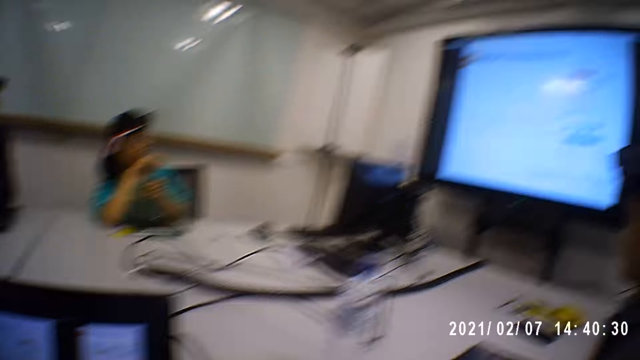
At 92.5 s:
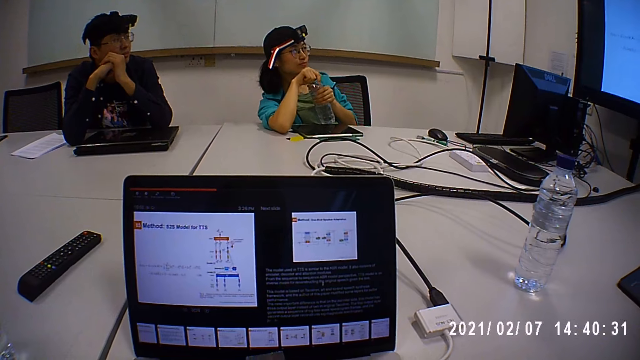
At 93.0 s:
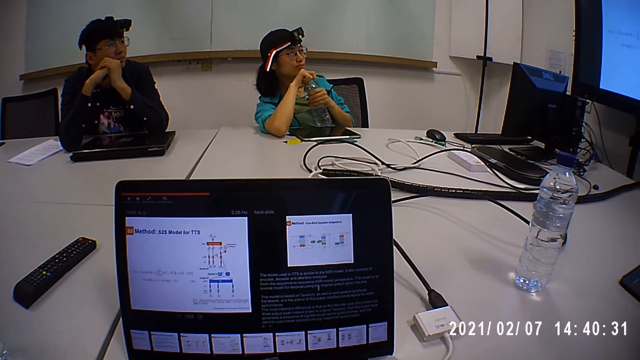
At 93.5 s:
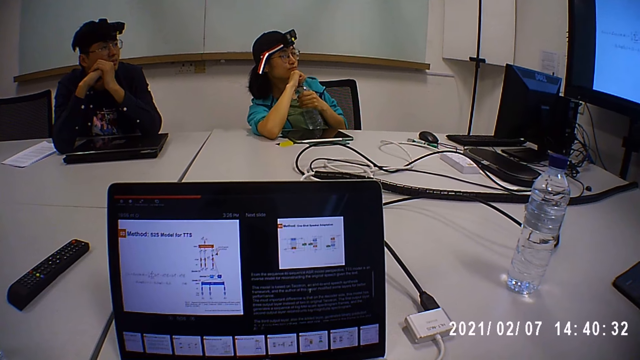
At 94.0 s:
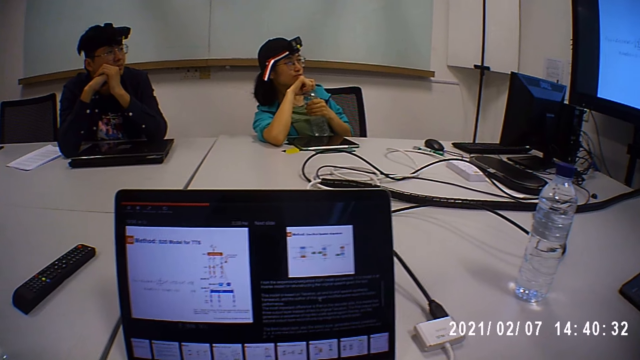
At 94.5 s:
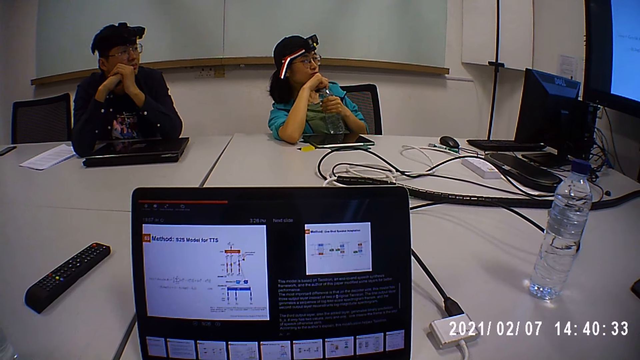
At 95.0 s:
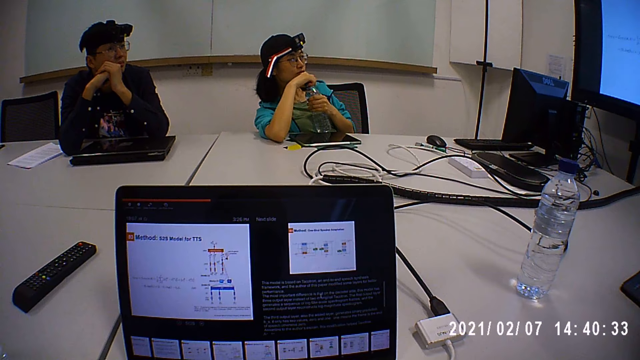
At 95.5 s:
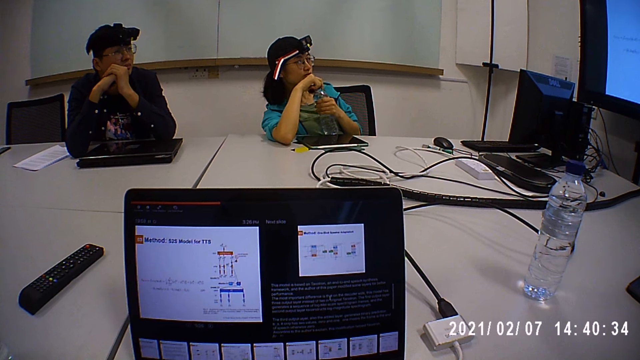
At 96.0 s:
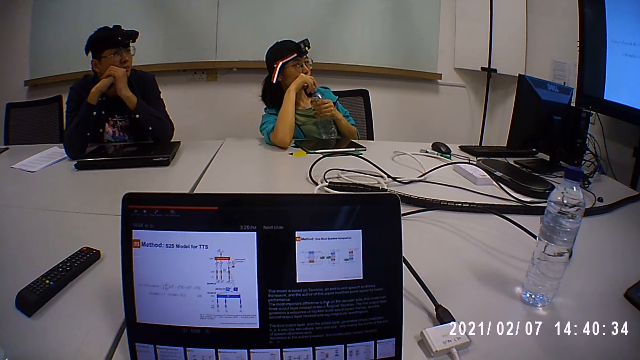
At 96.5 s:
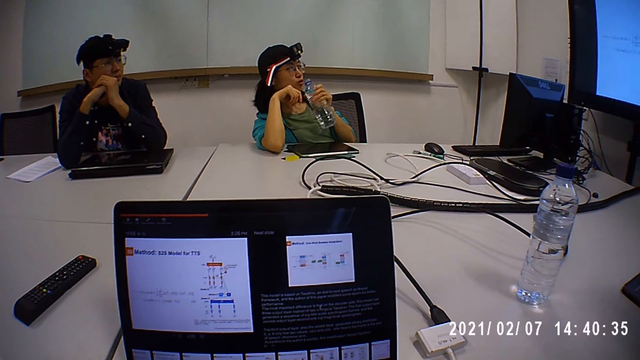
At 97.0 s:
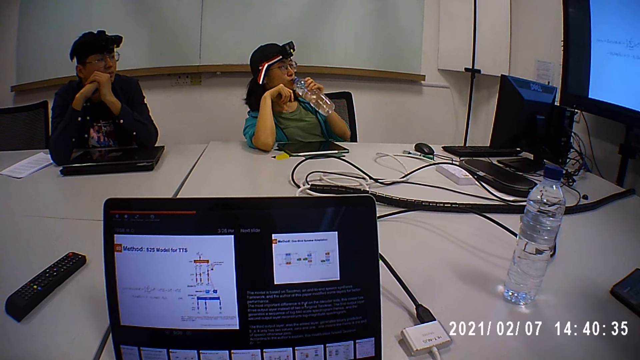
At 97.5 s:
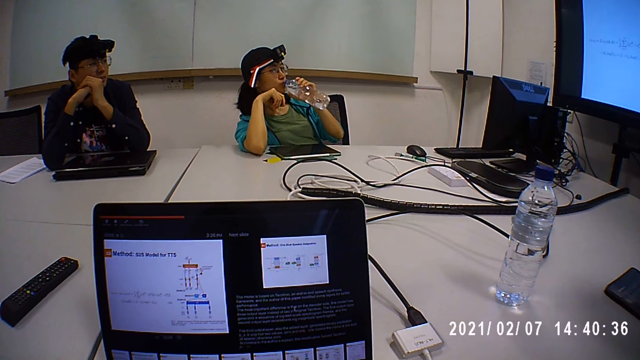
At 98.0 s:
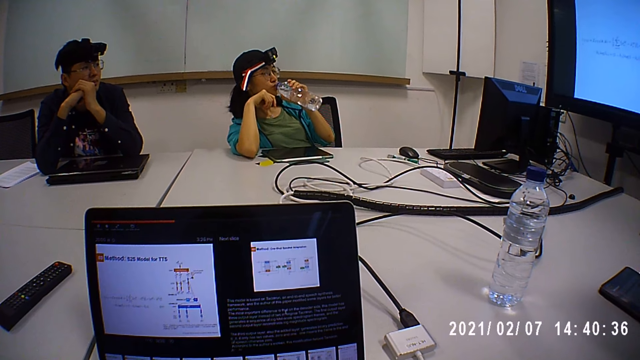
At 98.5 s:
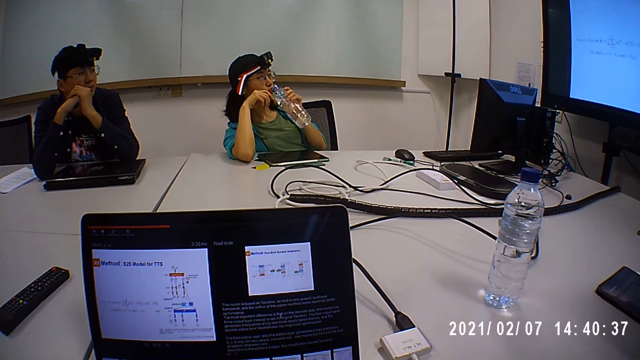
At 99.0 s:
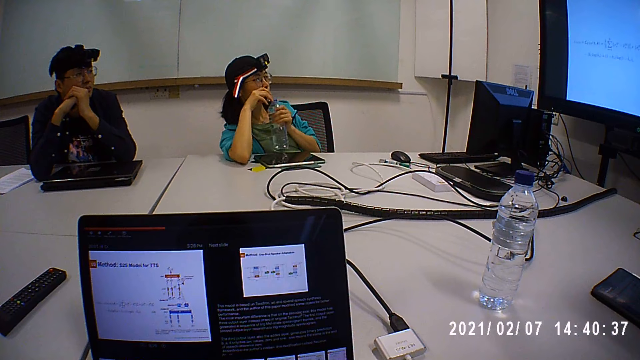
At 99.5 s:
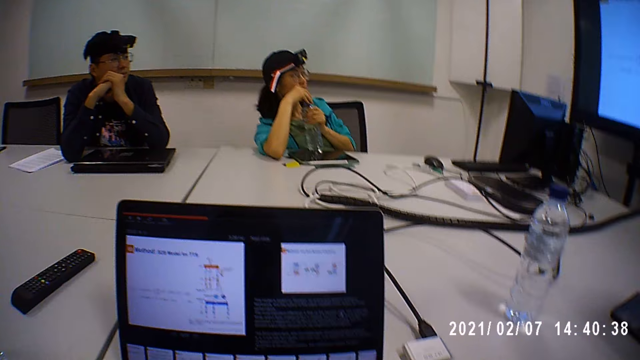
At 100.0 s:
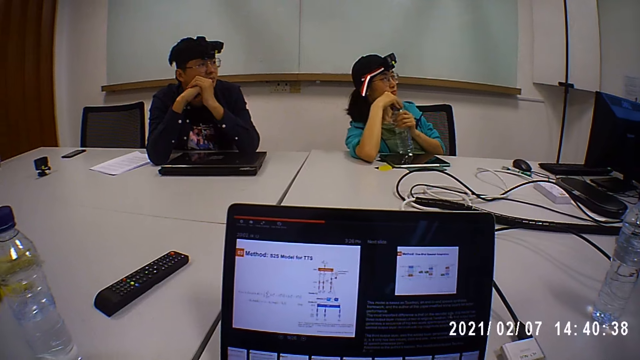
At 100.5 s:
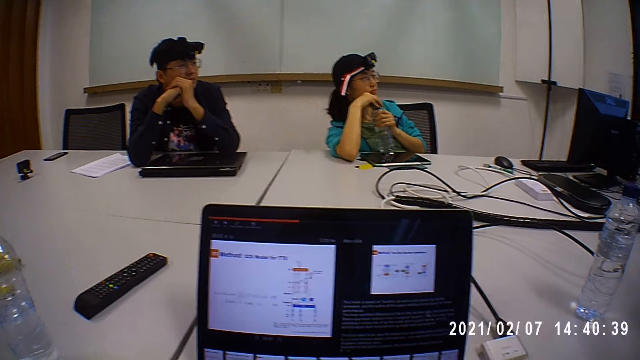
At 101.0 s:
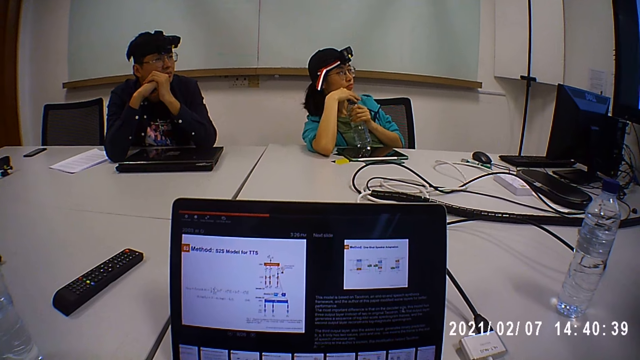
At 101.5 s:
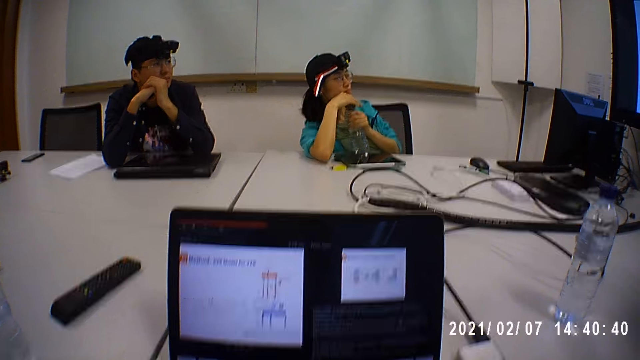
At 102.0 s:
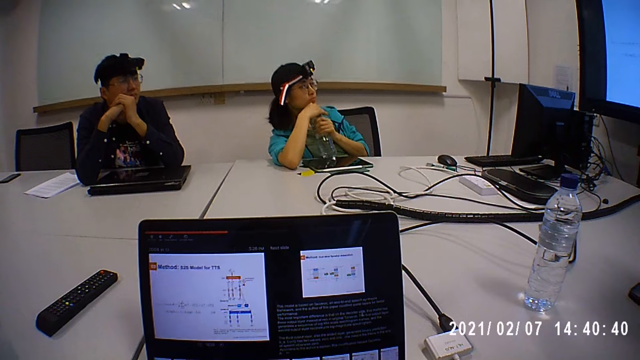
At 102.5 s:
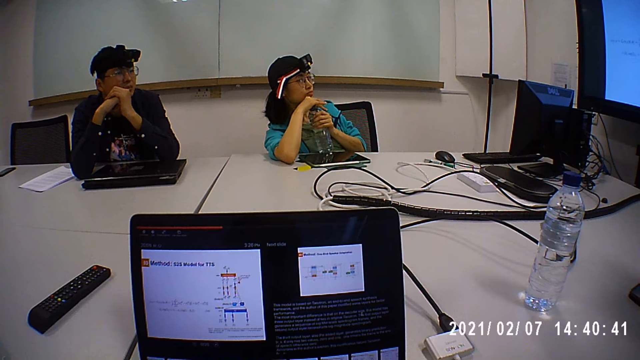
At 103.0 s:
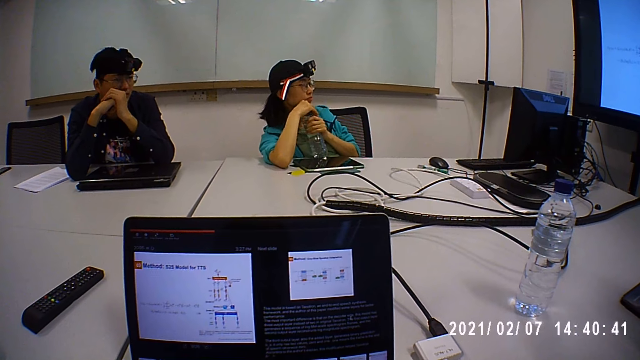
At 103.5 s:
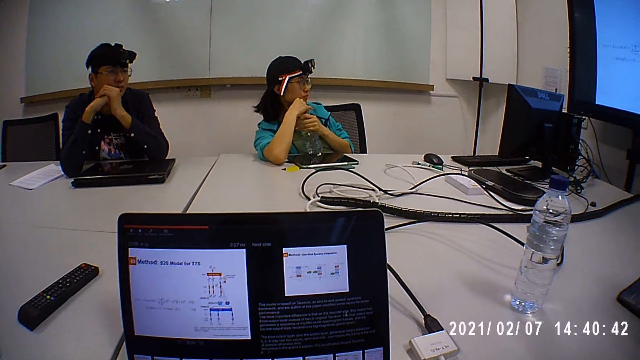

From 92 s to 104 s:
A lady opens the cap on the water bottle. She sips from the bottle. She twists the cap on the water bottle.

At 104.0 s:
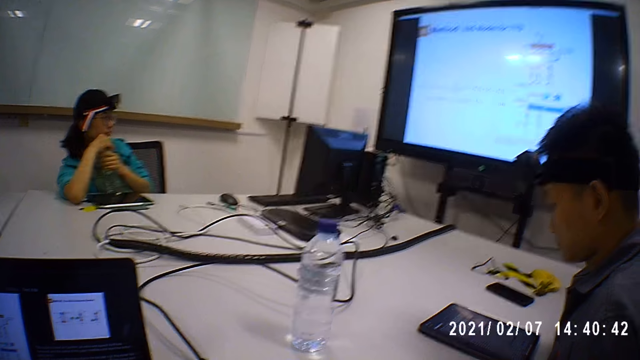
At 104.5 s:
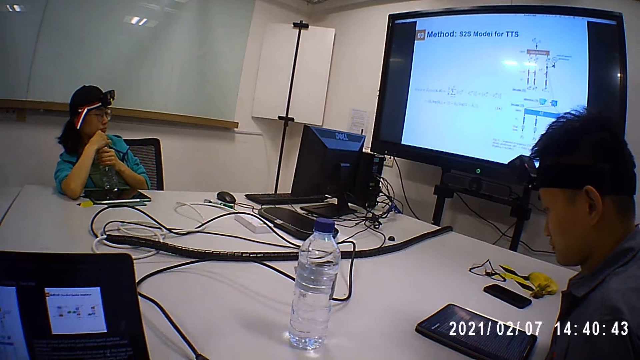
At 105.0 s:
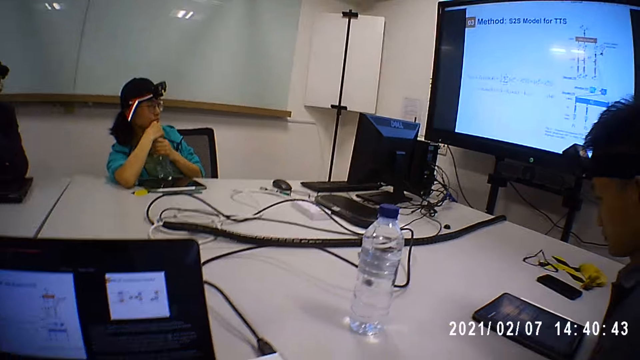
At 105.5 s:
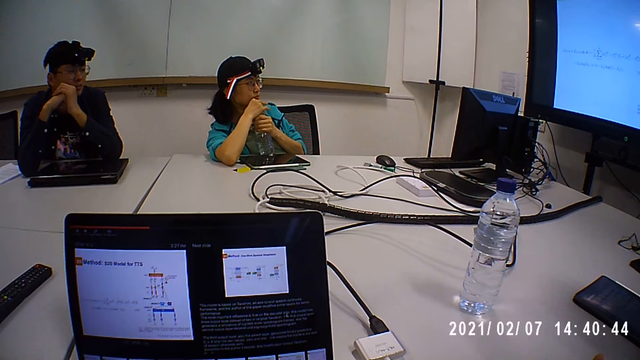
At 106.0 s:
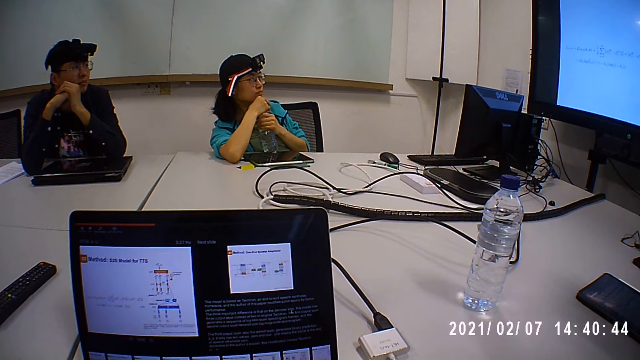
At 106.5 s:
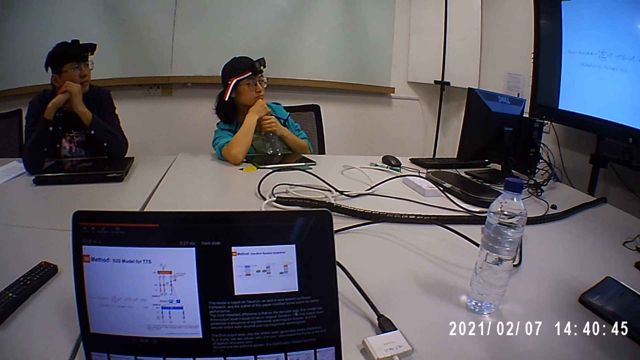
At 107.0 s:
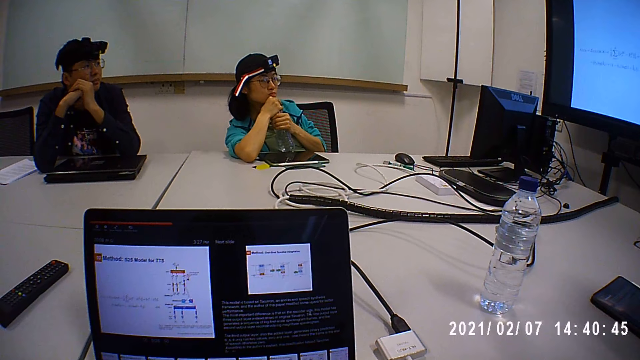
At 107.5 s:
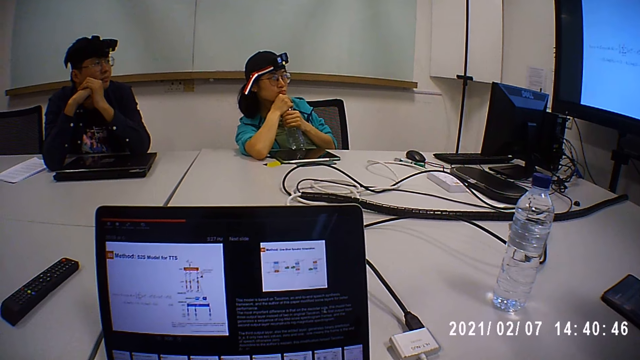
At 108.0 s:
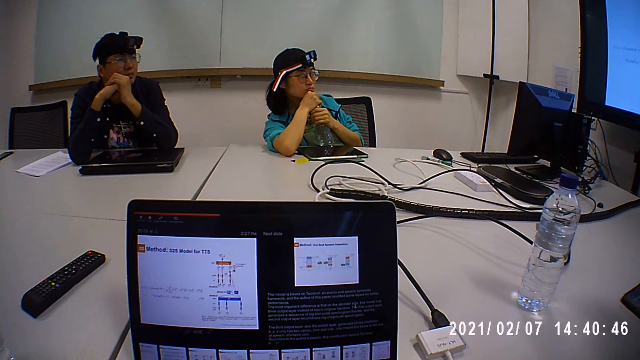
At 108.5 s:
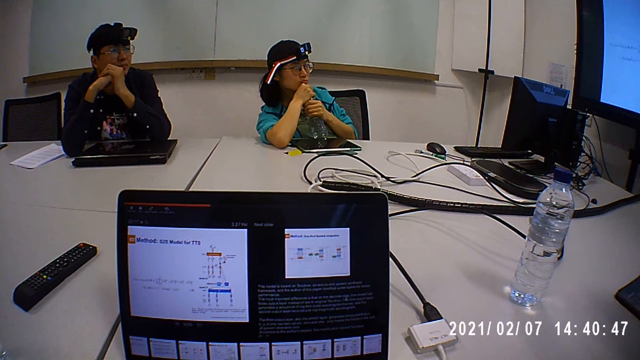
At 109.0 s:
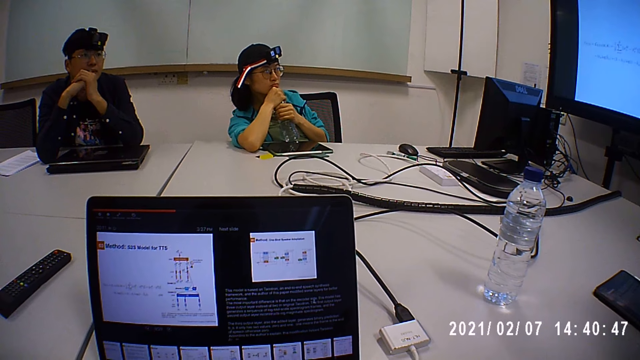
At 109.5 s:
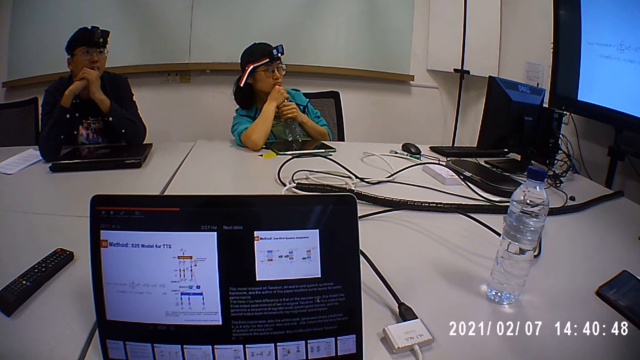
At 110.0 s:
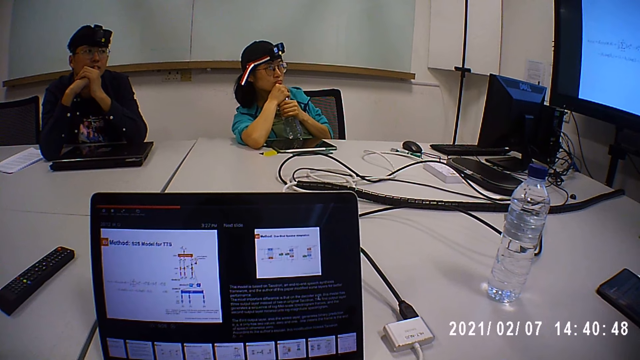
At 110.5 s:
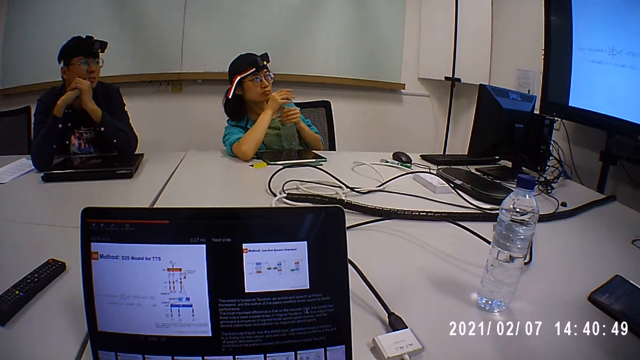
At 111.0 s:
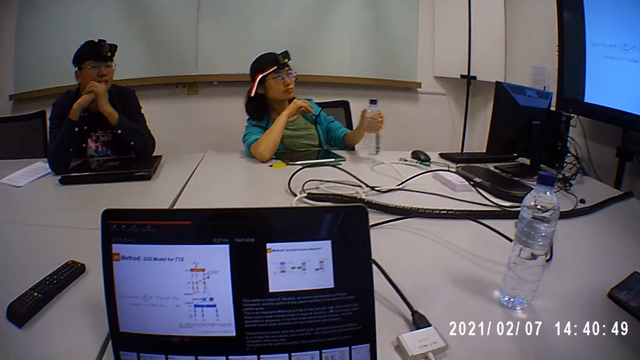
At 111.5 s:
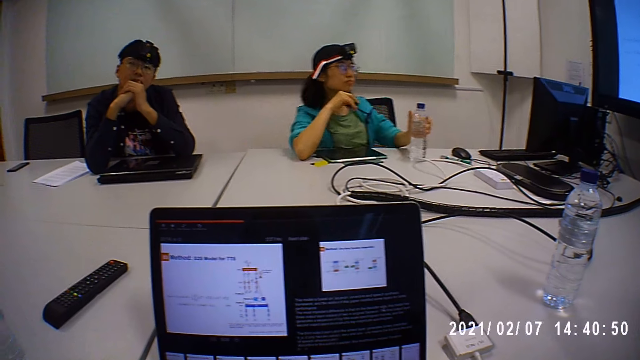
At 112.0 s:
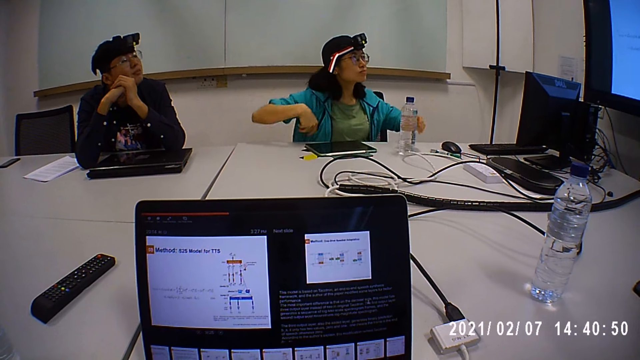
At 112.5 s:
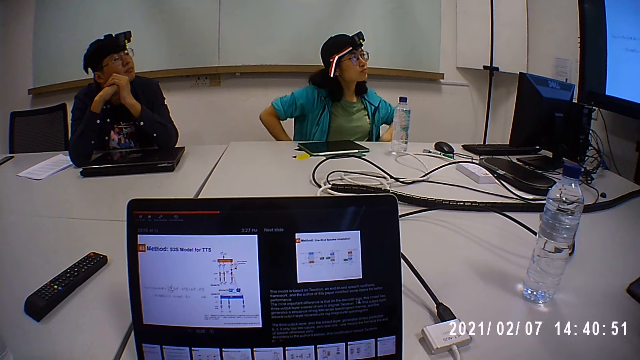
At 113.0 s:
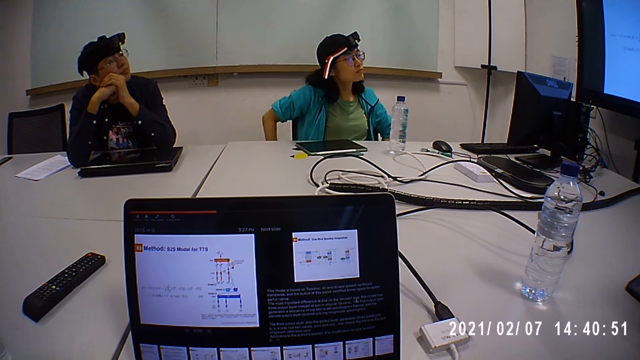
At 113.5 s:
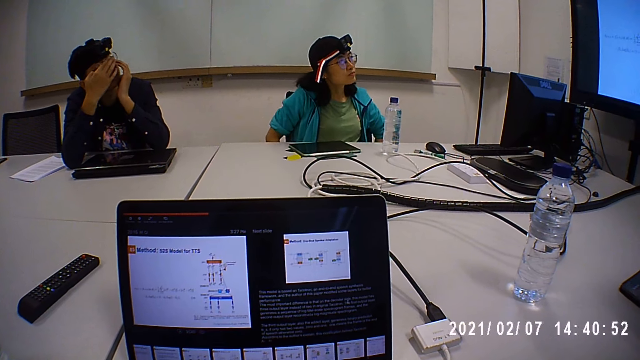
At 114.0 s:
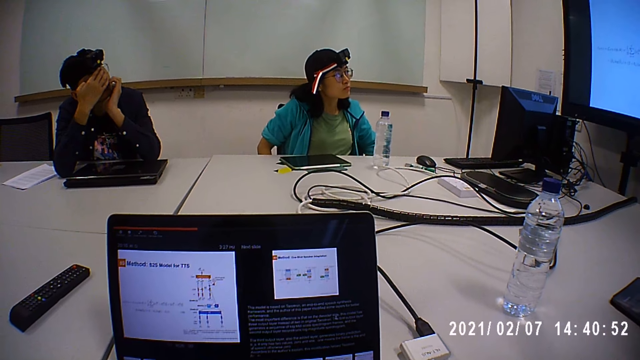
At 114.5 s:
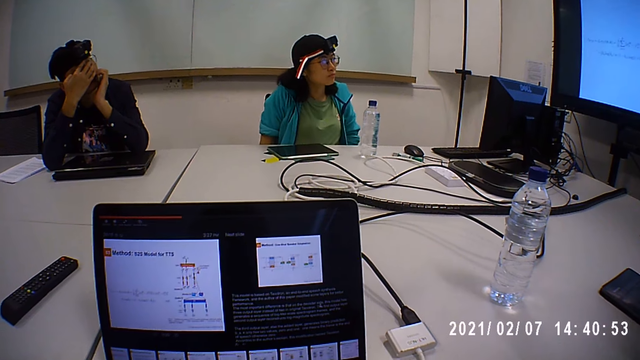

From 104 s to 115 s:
The lady holds the bottle with her hands. She holds the water bottle on the table. She puts the bottle on the table.
